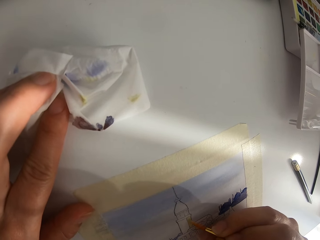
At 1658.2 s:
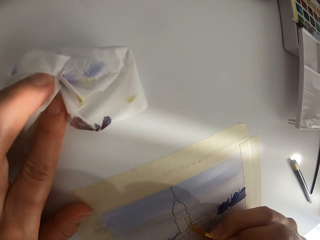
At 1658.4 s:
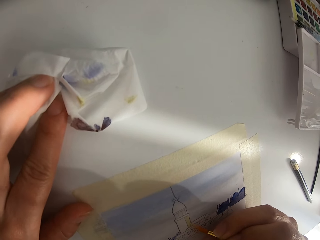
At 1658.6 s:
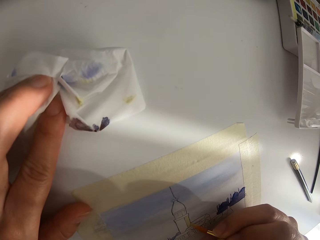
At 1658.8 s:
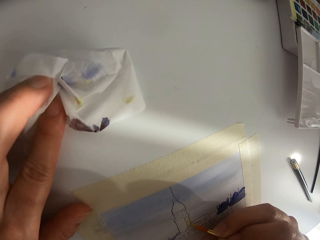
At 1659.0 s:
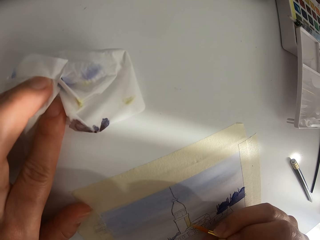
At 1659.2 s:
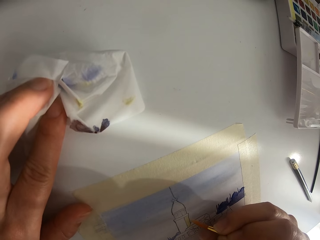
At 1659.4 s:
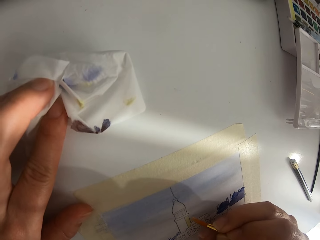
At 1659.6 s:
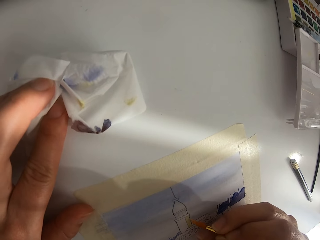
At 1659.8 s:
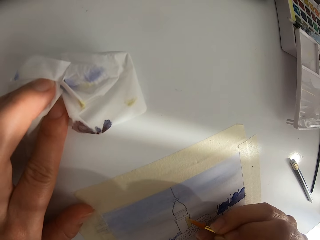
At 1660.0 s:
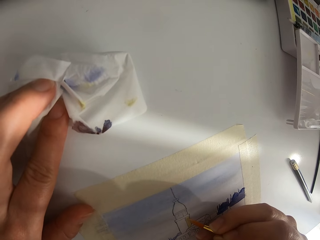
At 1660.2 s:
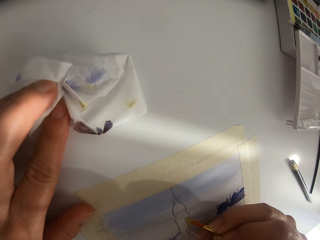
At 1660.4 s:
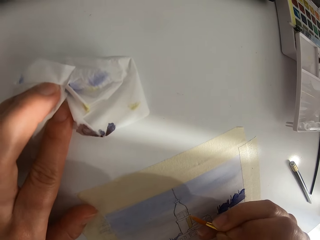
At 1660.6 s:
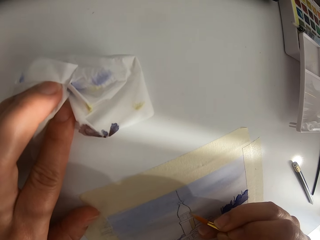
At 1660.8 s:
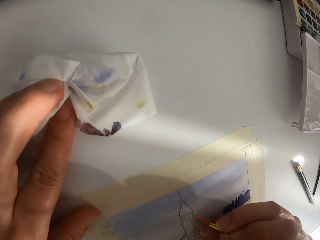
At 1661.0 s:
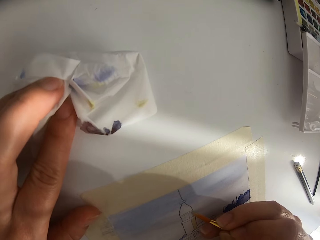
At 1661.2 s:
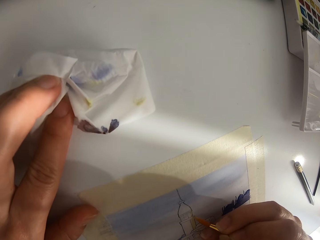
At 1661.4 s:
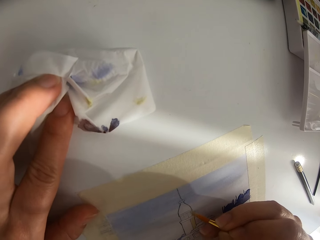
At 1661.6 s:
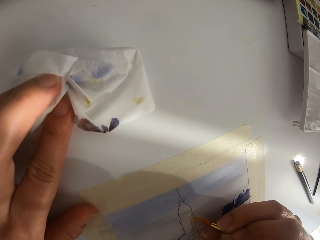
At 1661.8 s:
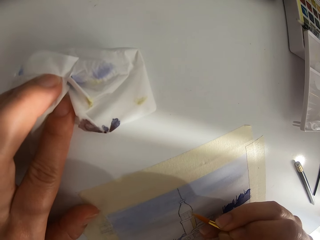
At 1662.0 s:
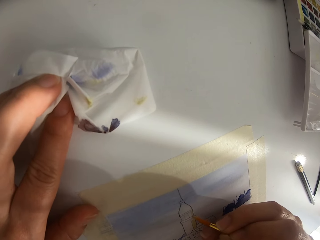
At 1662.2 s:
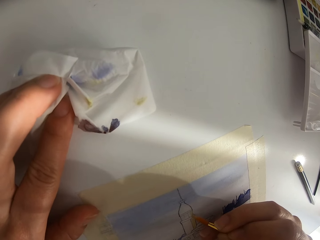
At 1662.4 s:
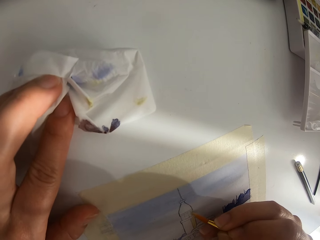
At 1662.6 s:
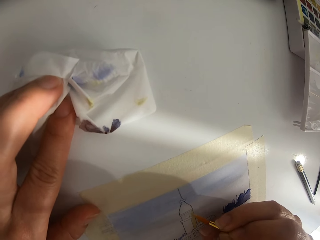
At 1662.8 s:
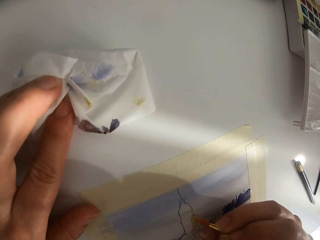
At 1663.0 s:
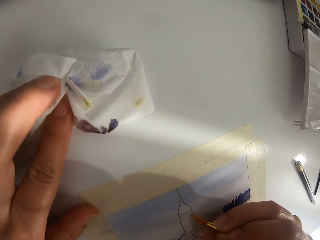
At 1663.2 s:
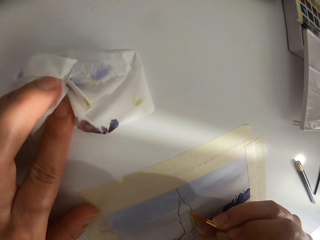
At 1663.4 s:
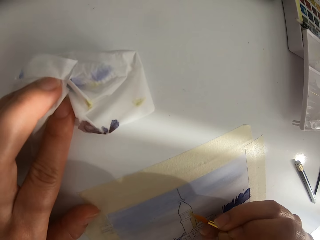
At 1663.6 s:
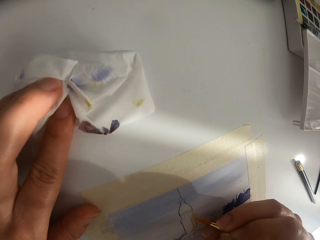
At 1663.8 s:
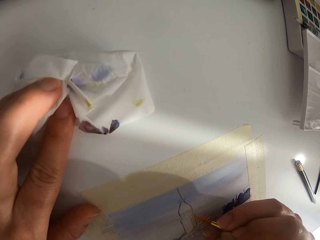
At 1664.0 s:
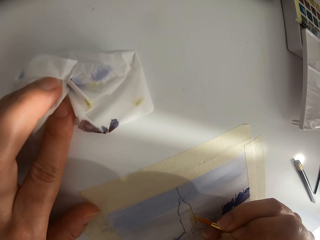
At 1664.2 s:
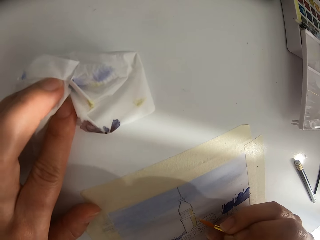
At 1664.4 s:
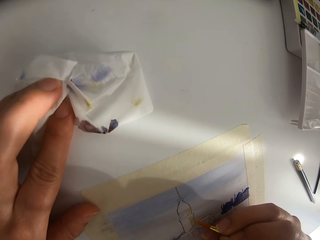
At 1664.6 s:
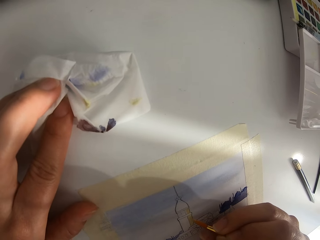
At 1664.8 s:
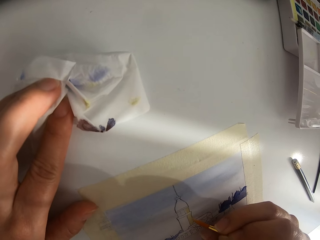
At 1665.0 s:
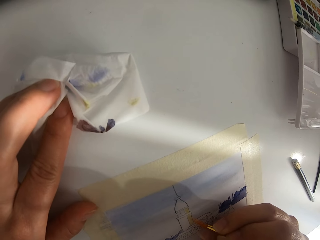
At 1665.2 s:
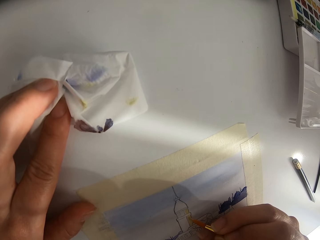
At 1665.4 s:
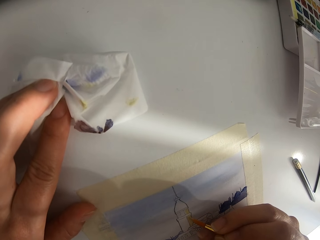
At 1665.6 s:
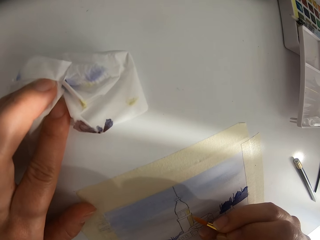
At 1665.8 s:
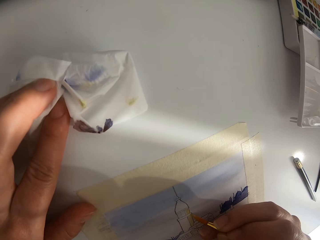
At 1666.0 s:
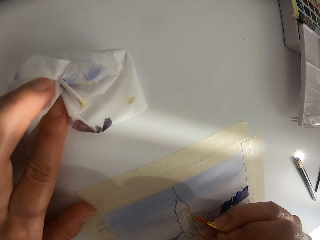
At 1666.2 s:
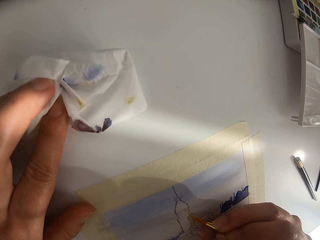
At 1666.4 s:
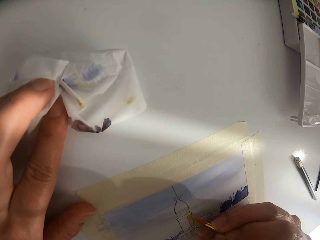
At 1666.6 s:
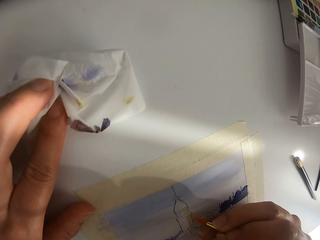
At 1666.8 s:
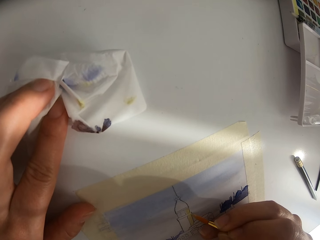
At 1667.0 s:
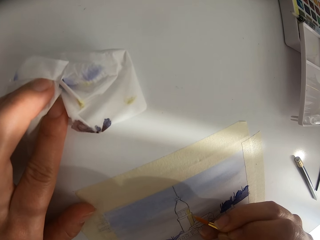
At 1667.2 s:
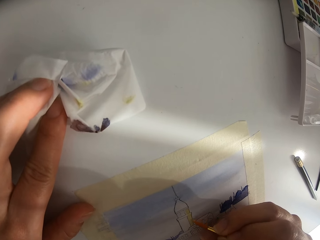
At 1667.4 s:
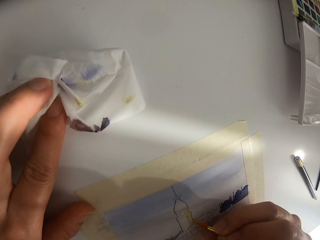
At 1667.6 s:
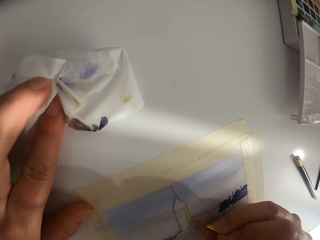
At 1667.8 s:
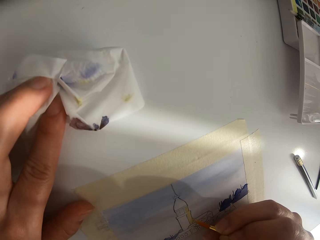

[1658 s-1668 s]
The camera wearer draws on a paper.

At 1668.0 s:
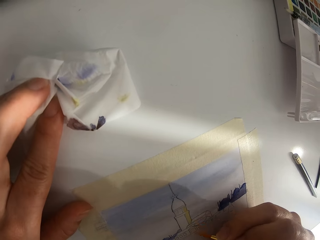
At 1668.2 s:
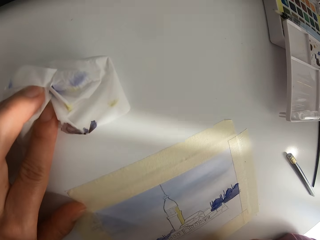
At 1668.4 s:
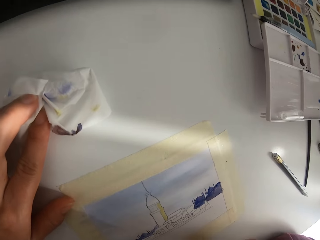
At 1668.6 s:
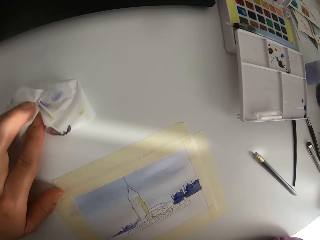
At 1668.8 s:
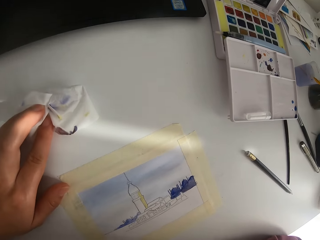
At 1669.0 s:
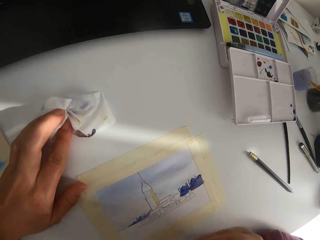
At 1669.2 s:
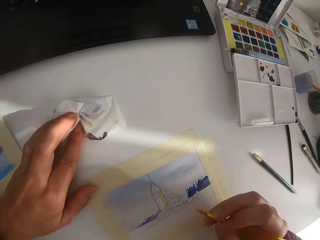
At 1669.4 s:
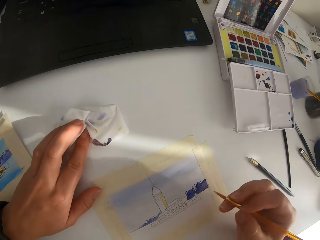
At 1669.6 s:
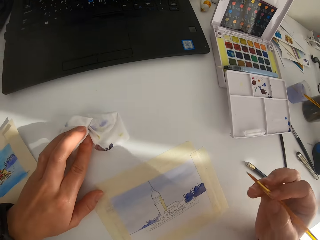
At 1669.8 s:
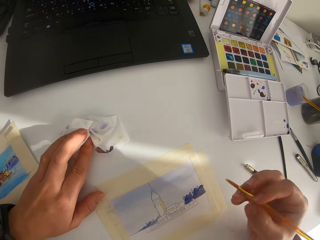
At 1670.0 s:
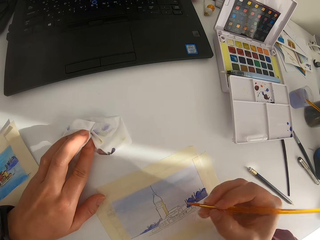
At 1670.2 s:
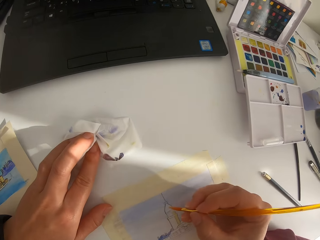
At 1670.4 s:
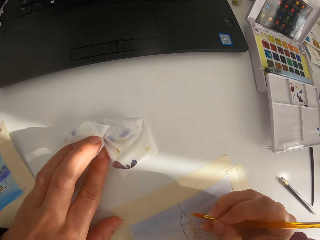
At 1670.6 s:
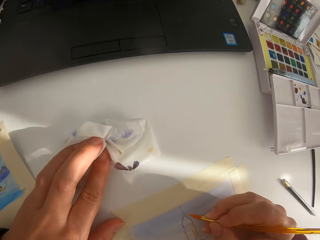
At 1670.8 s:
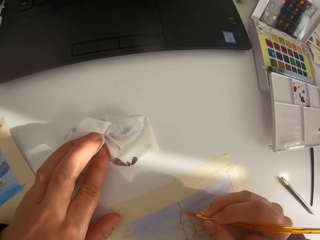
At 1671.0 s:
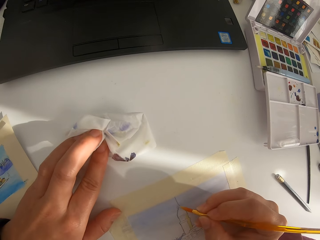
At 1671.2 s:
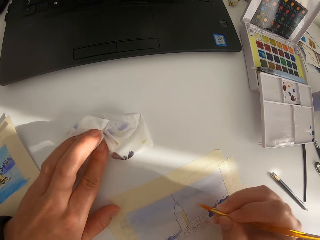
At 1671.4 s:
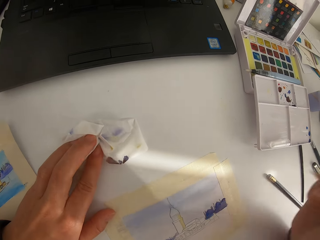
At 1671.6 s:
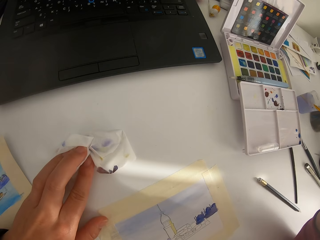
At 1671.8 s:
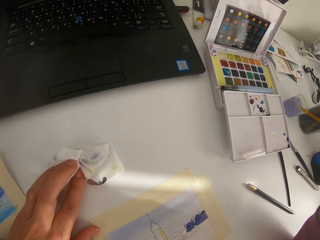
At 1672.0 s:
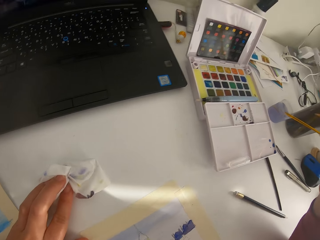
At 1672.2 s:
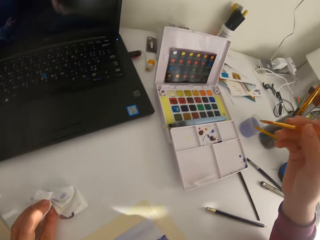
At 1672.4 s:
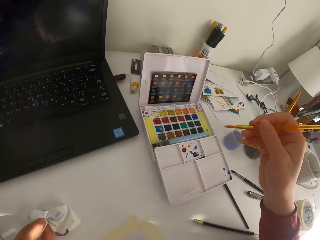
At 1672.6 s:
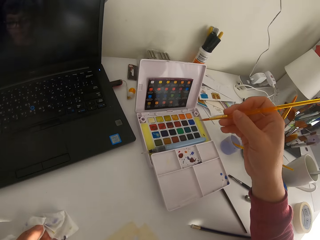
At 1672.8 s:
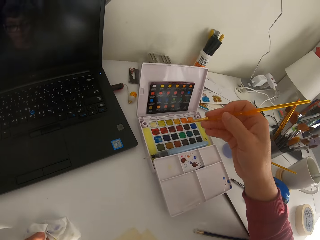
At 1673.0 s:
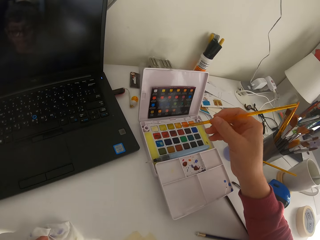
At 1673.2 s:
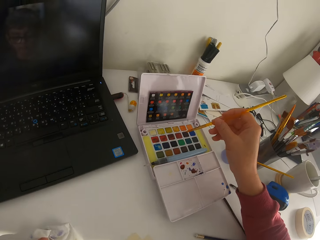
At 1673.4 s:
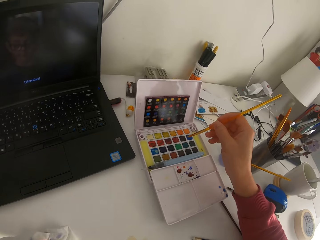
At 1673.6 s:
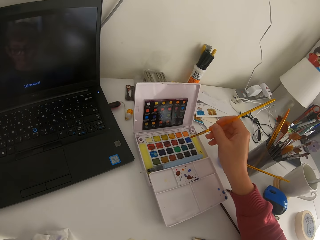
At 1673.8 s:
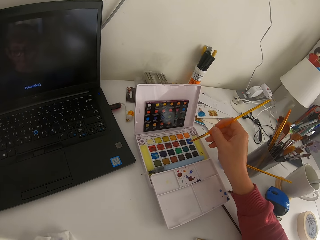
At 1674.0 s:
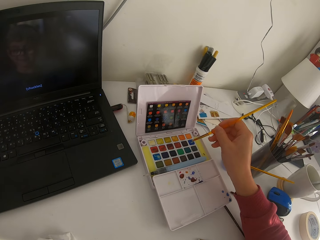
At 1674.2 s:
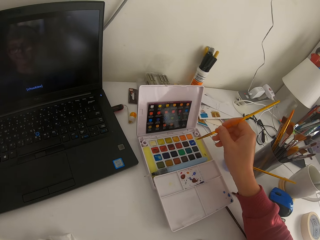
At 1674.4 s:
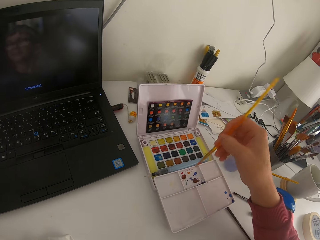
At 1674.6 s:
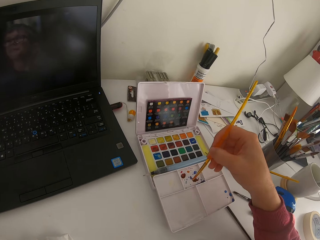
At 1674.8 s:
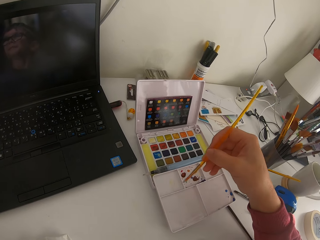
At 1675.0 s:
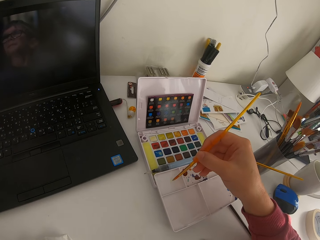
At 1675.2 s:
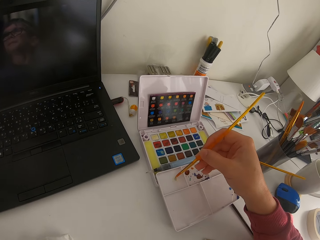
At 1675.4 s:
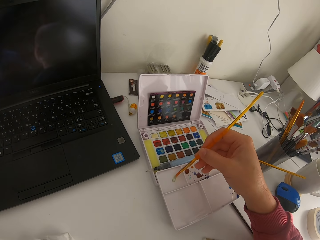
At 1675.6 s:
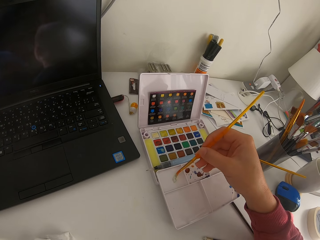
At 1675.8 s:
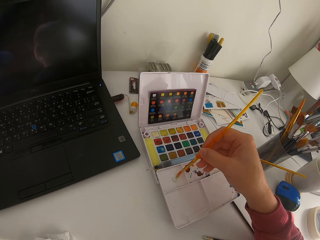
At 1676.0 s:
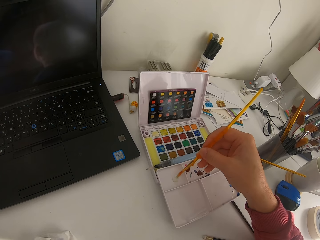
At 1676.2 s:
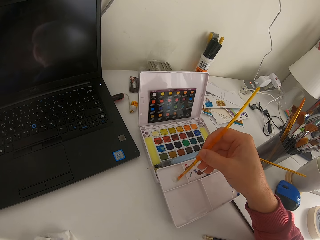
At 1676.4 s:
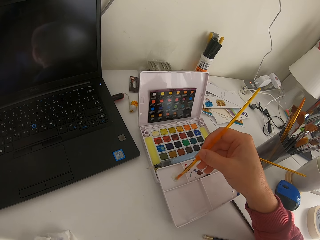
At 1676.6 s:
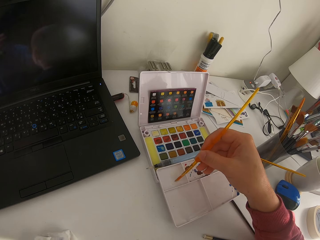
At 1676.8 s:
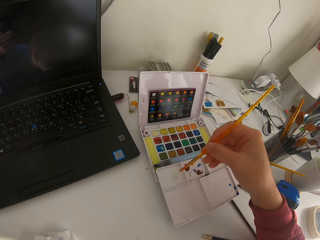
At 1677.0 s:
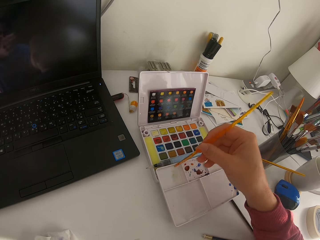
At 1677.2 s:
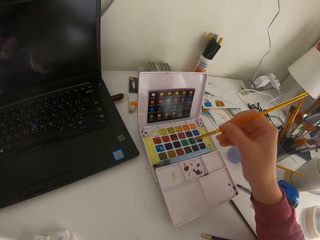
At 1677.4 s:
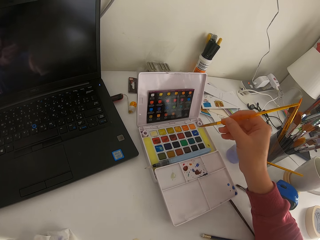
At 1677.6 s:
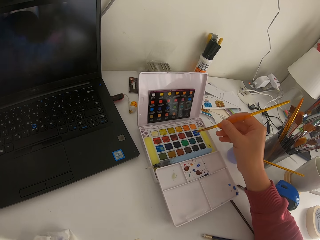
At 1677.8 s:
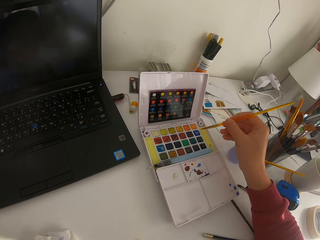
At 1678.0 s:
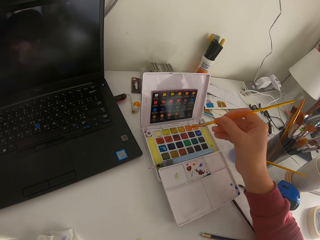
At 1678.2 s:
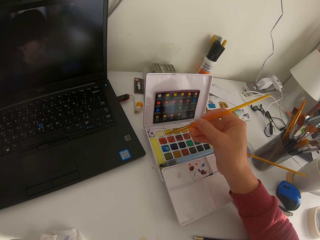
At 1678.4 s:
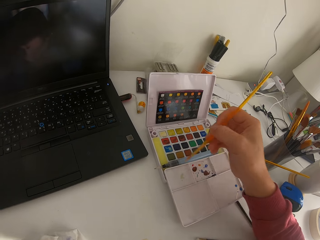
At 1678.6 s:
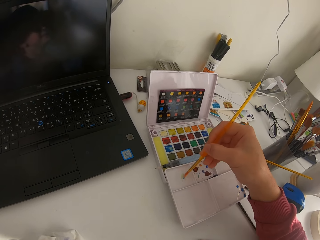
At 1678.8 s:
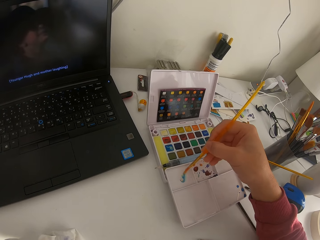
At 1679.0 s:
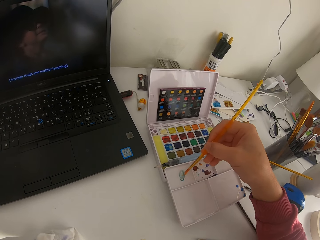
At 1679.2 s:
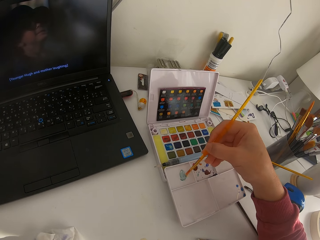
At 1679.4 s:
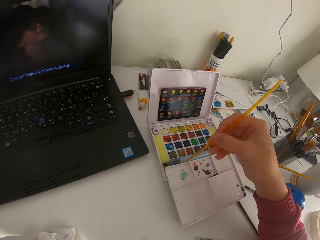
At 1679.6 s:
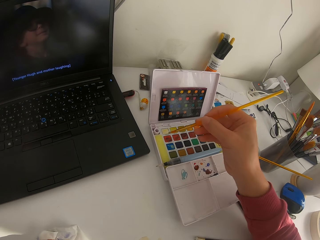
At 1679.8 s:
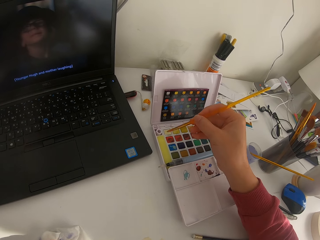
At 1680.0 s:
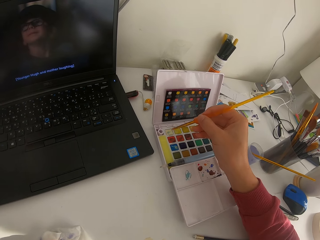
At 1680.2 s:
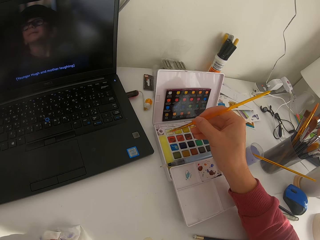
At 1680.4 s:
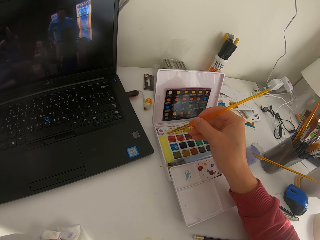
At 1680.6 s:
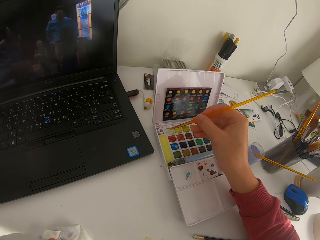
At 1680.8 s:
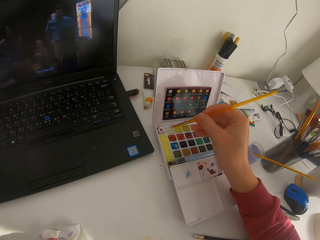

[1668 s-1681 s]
The camera wearer paints on the paper. They pause painting. They paint on the paper. They pause painting.
